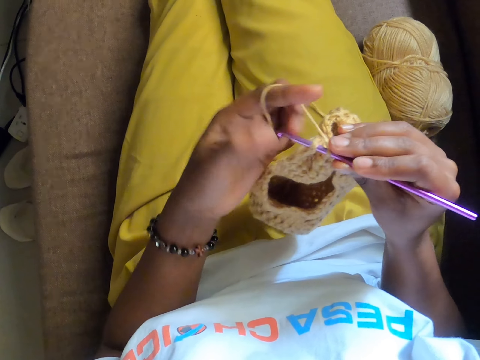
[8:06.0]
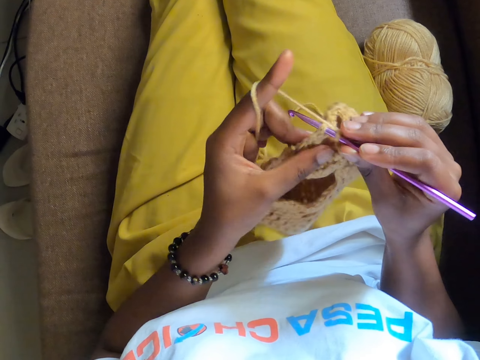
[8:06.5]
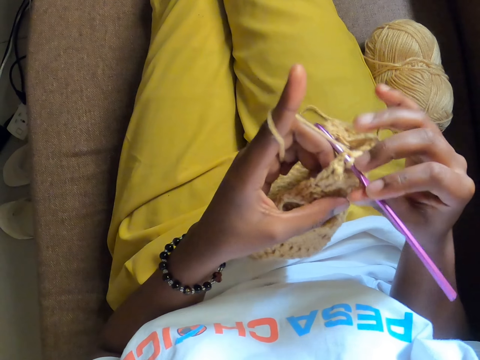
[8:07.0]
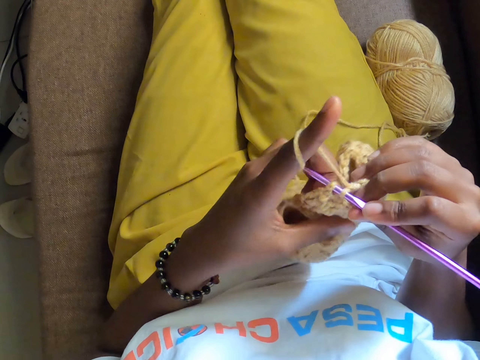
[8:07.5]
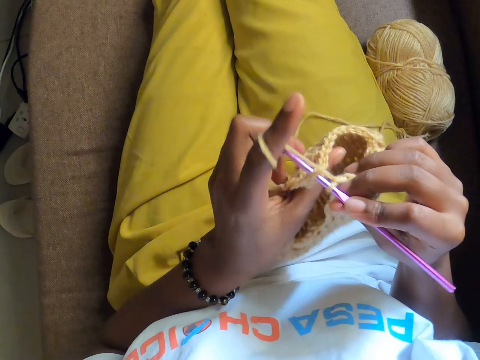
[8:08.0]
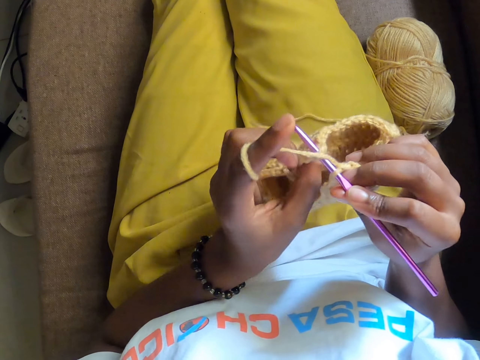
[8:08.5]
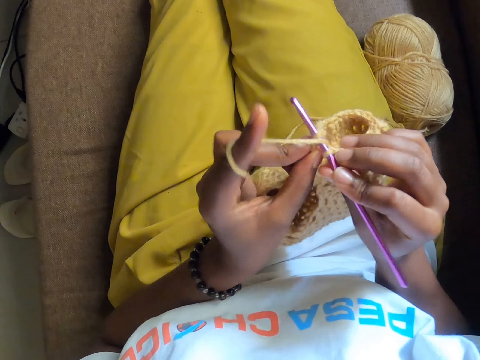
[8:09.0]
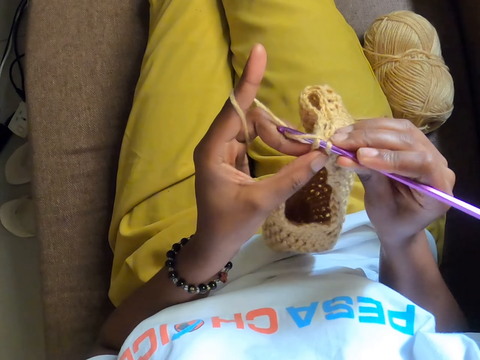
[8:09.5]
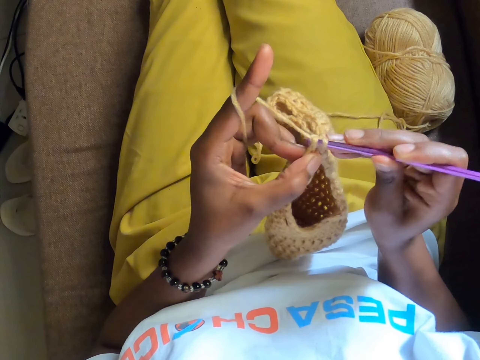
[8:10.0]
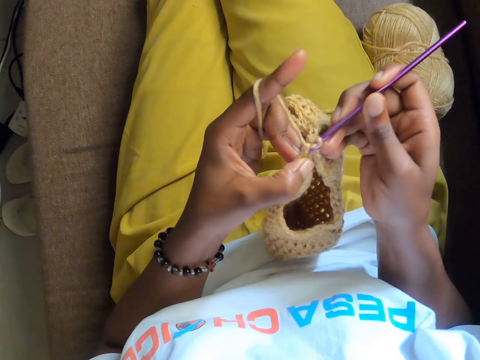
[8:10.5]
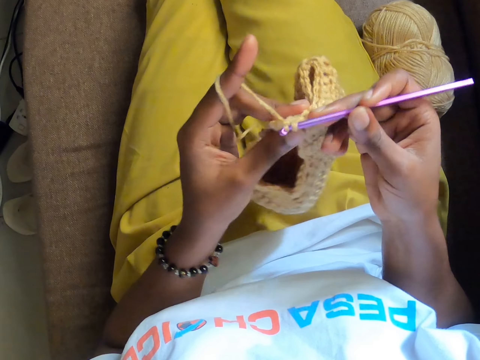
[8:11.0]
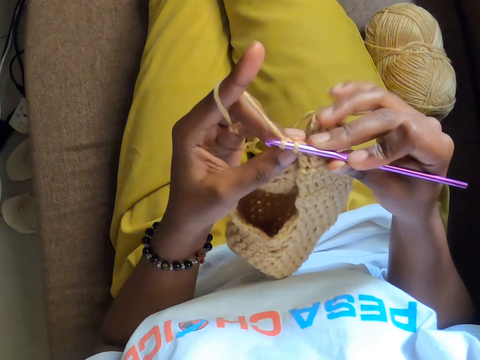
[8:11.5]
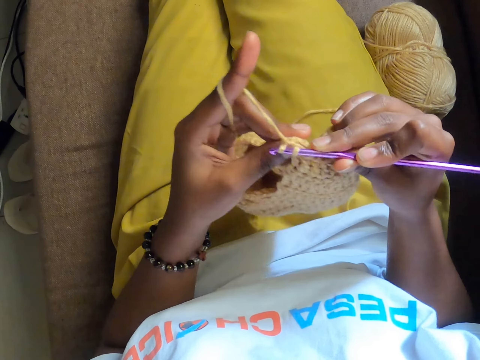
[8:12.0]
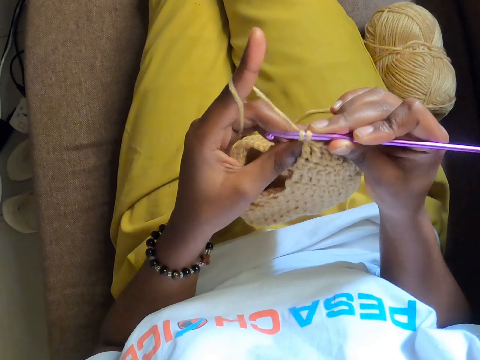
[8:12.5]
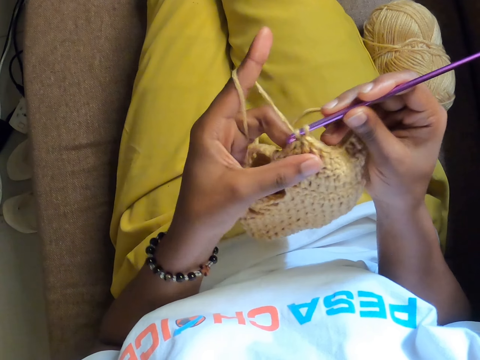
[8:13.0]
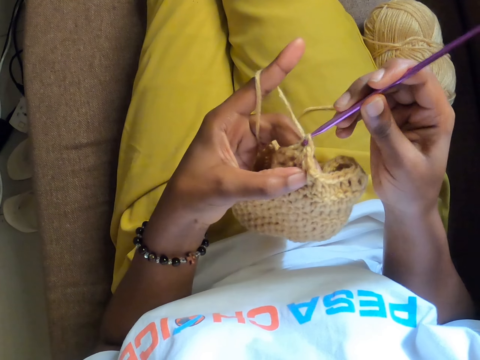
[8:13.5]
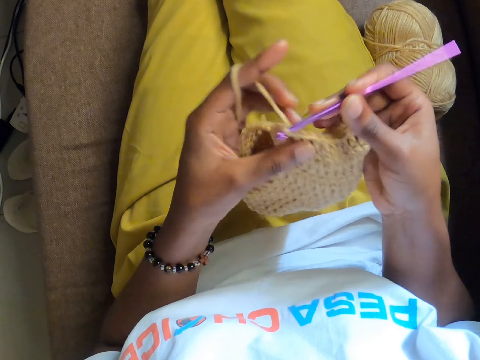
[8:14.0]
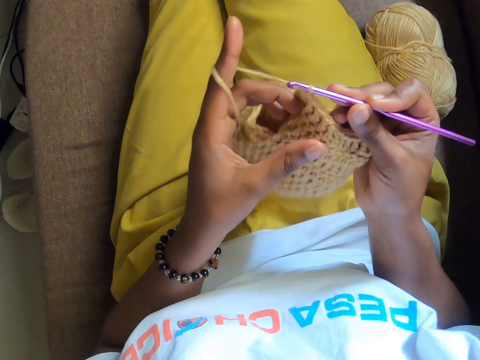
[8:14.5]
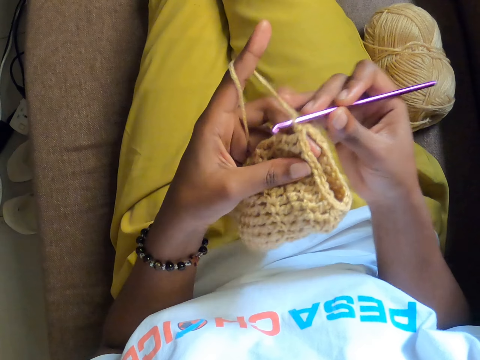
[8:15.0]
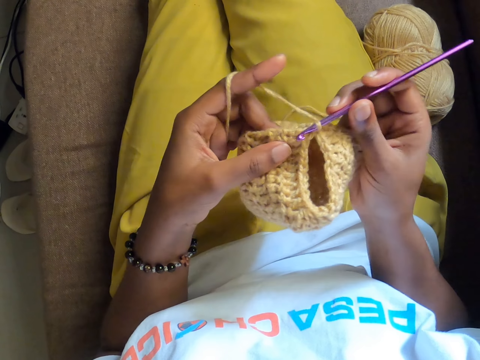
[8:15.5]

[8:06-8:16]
The camera wearer holds the crochet yarn with both hands and adjusts the crochet yarn with both hands. They crochet with both hands. They knit a cloth with a hooked crochet.

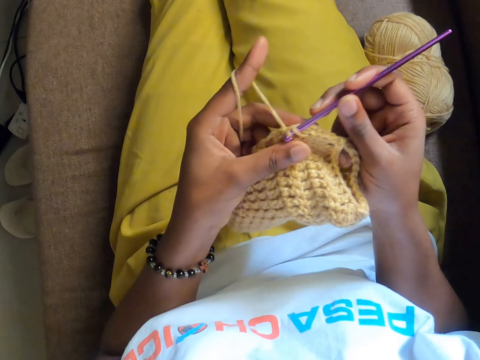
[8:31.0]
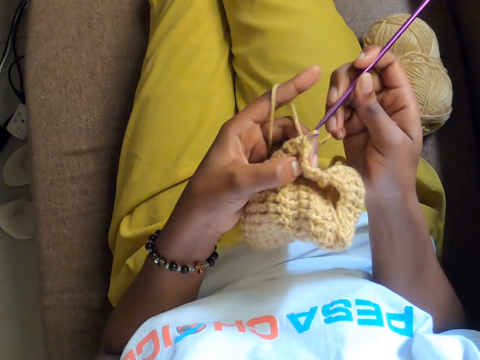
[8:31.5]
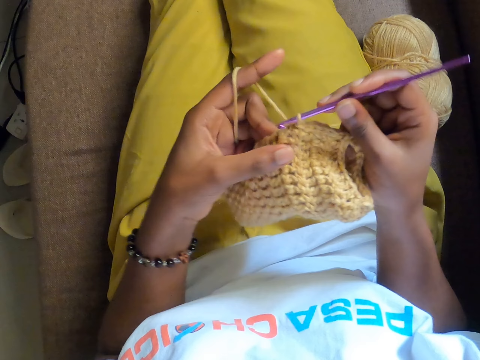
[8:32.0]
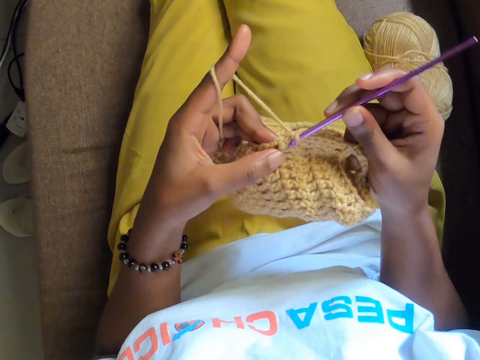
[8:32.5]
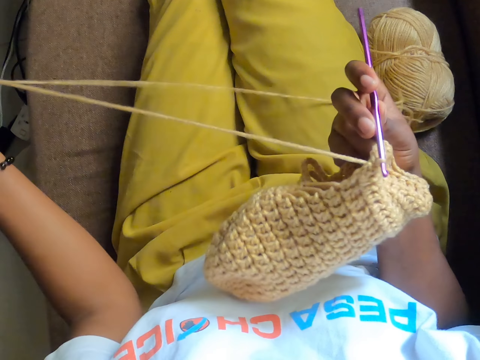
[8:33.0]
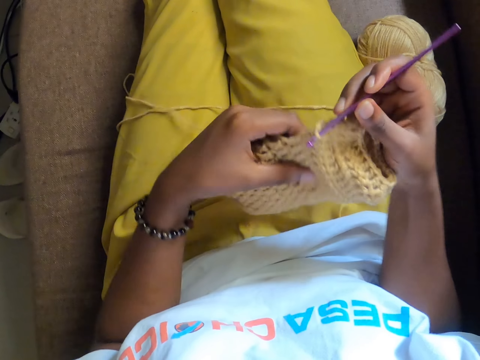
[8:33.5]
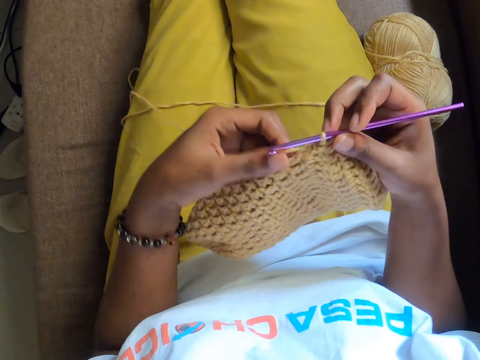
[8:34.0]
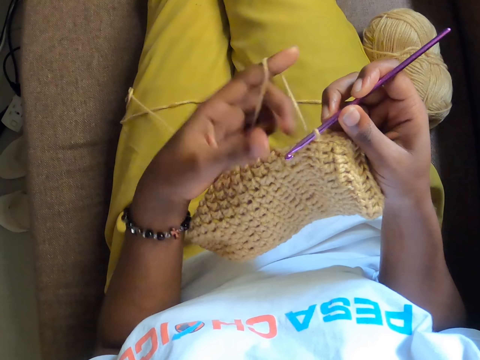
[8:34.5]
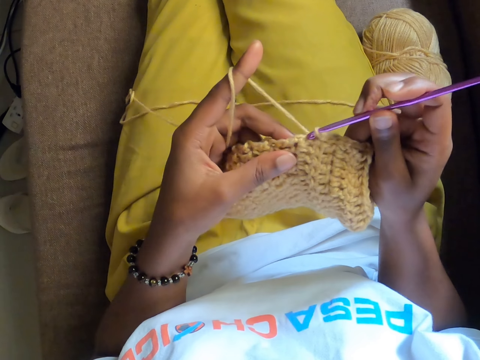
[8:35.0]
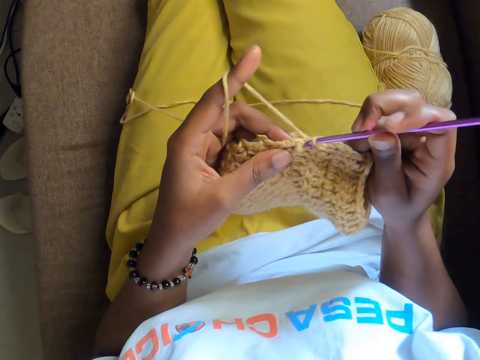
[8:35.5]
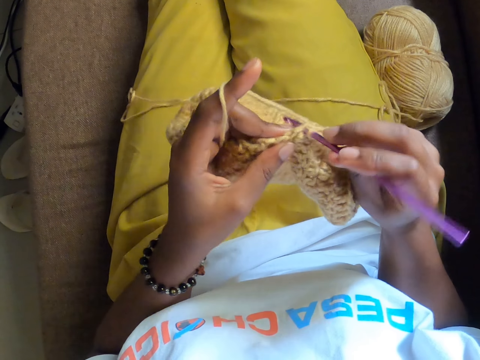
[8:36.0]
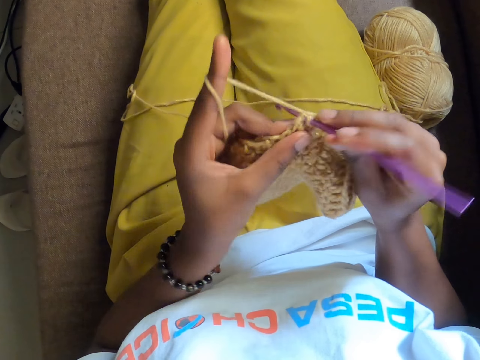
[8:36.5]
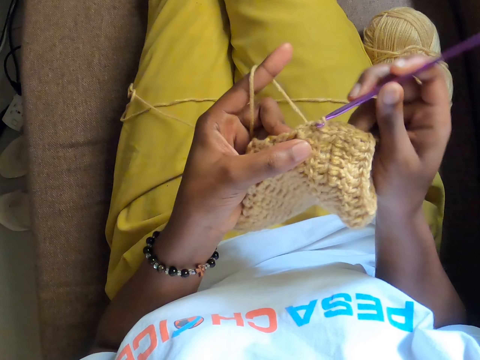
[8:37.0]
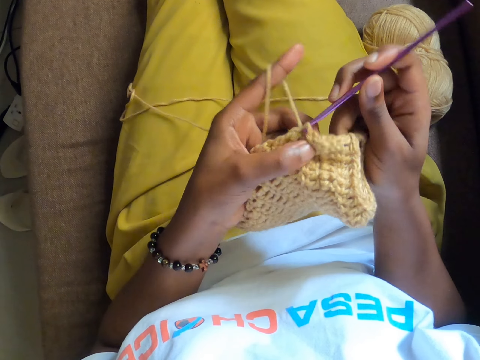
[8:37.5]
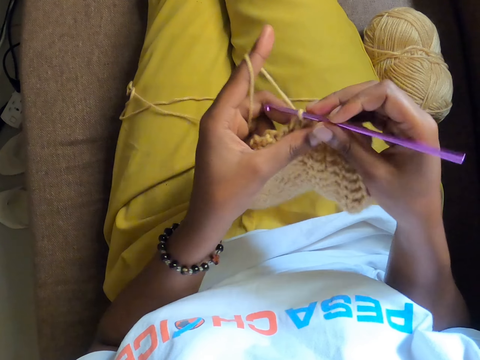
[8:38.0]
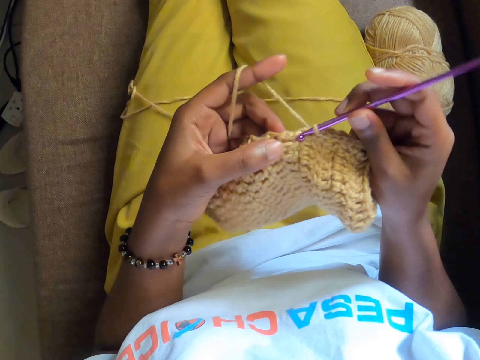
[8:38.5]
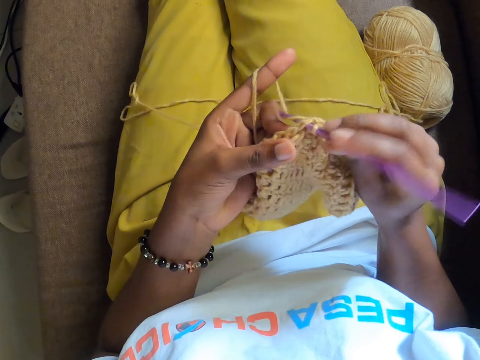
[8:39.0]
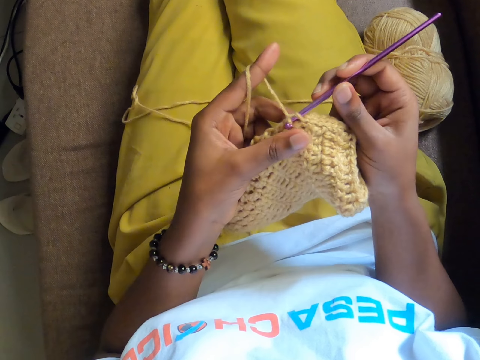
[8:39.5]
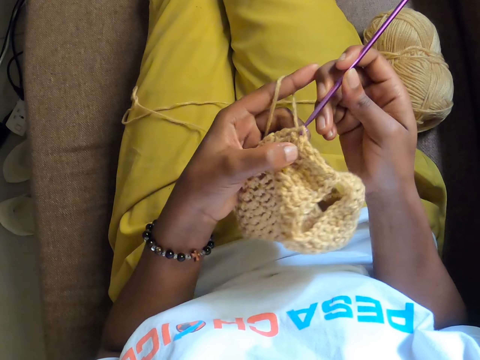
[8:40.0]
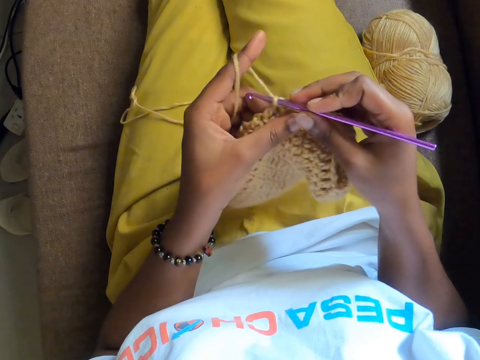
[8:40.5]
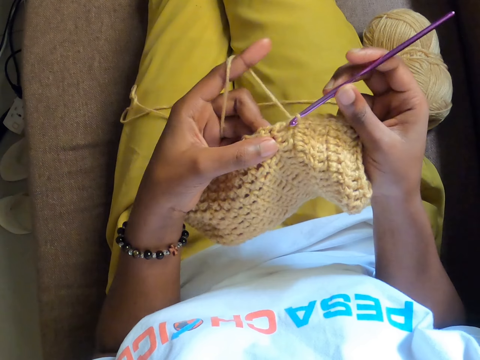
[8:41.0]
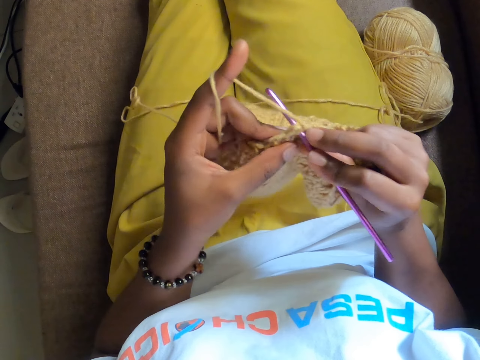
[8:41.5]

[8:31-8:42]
The camera wearer pulls the crochet yarn with her left hand. She holds the crochet yarn with both hands. She crochets with both hands. She knits a cloth with a hooked crochet.

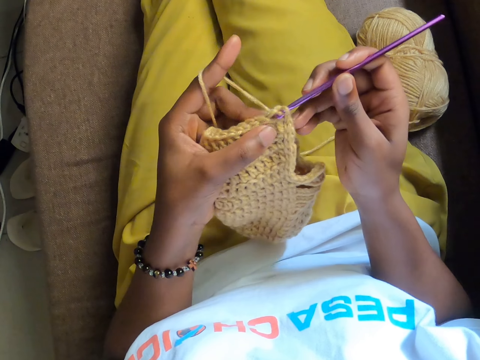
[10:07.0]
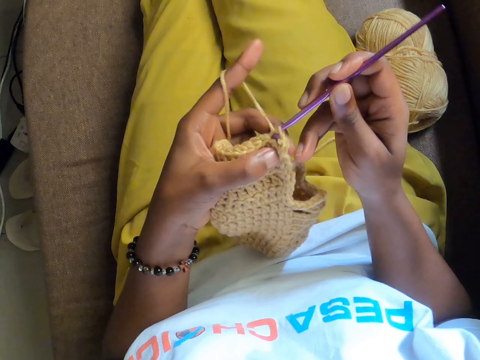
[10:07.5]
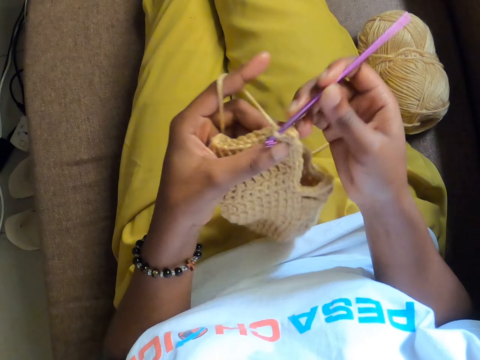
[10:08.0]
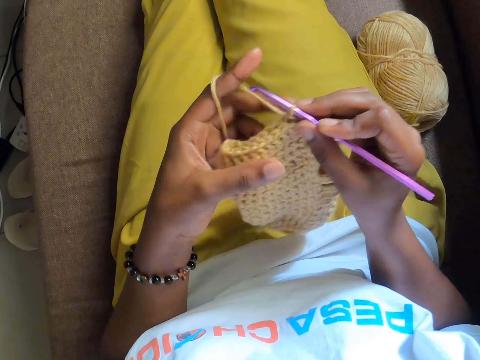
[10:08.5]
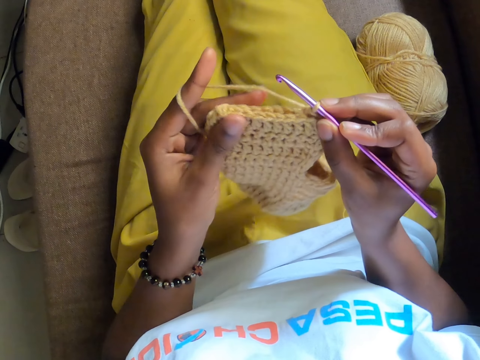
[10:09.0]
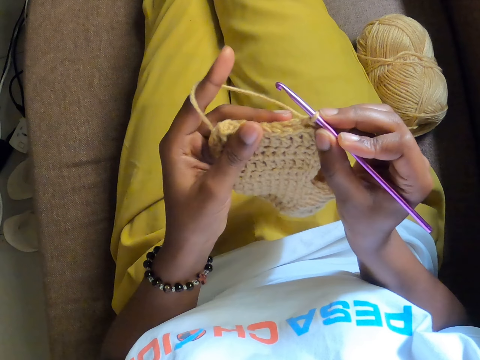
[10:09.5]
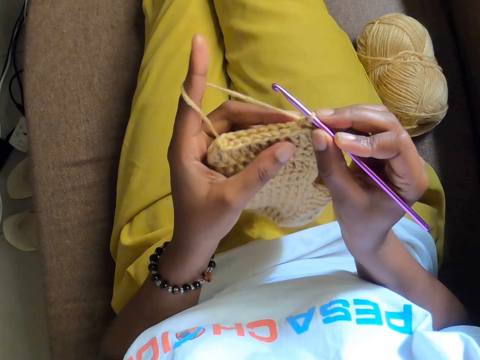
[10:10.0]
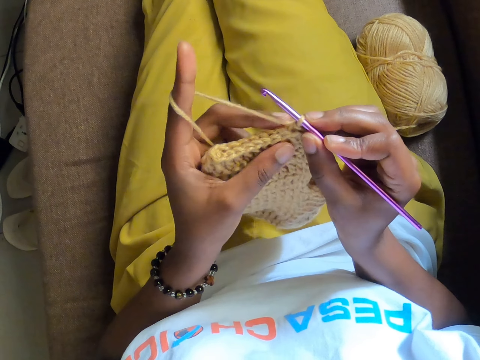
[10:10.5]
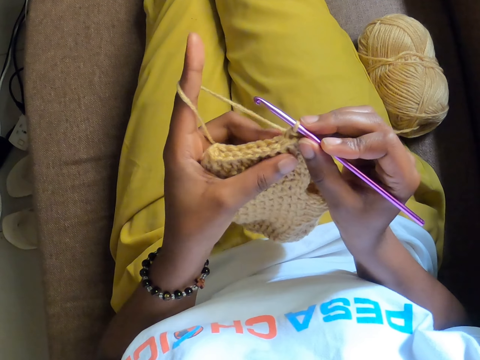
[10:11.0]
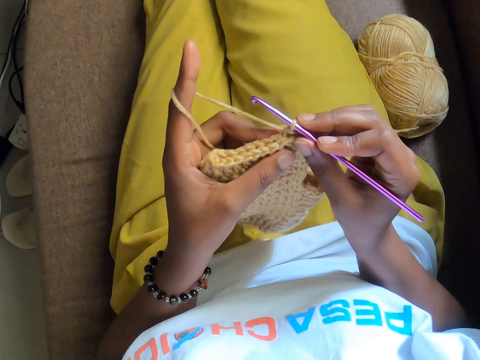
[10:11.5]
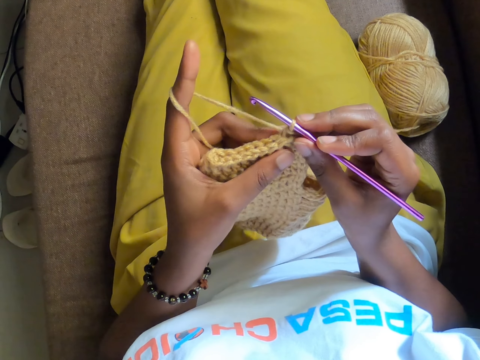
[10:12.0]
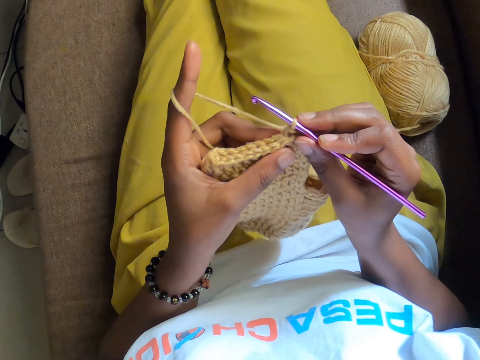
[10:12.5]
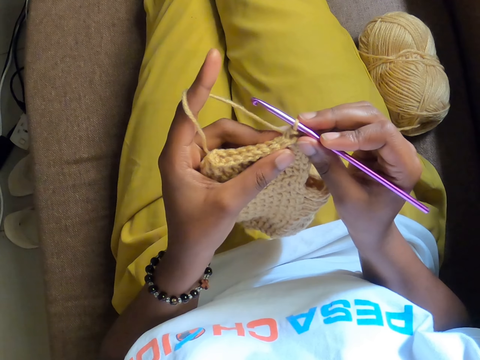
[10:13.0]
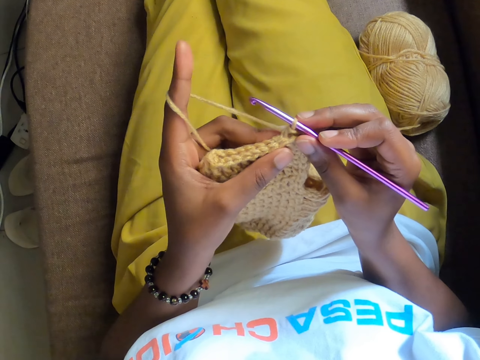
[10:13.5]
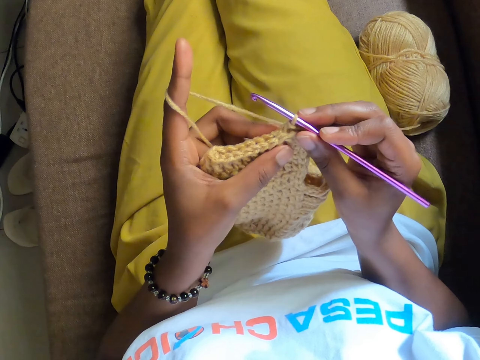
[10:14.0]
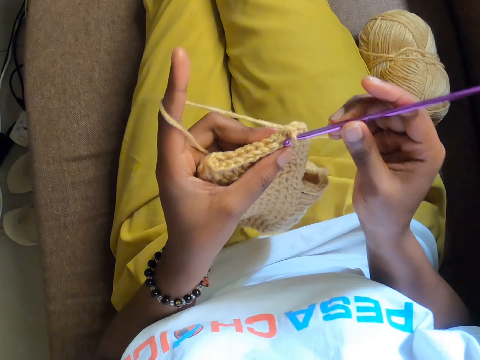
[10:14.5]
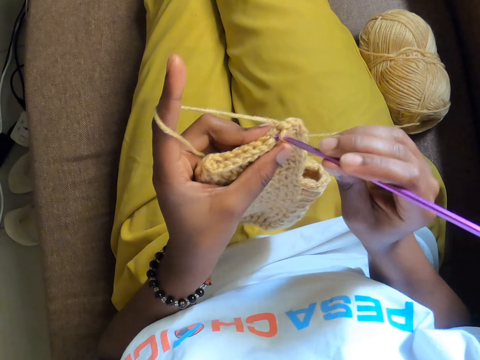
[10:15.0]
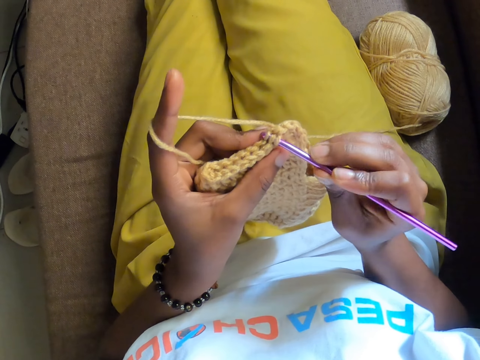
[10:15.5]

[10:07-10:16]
The camera wearer touches a woolen sock. She holds the yarn in her left hand. She crochets the yarn in her left hand with the crochet hook in her right hand.
